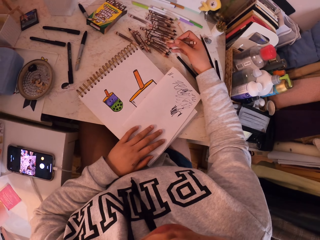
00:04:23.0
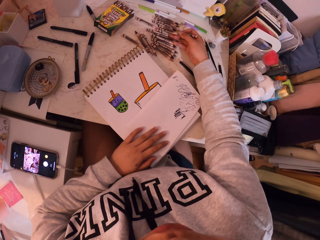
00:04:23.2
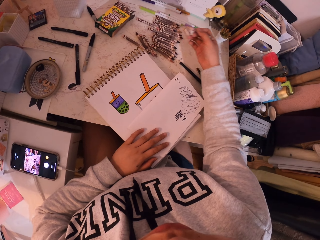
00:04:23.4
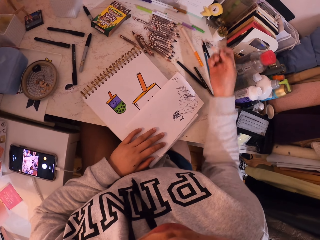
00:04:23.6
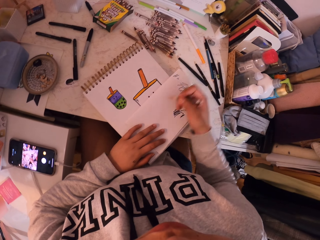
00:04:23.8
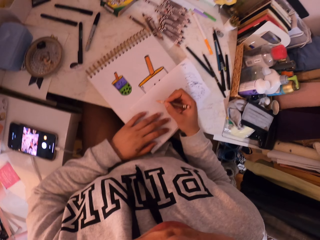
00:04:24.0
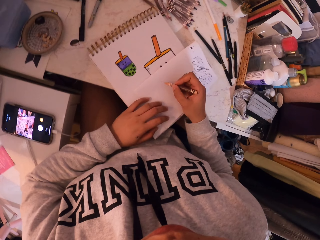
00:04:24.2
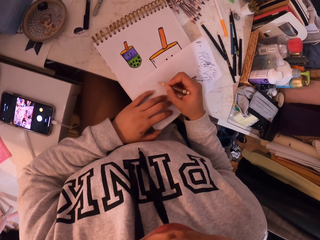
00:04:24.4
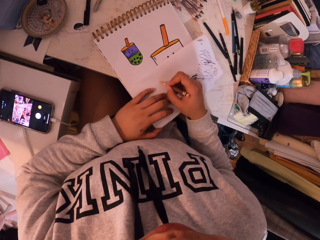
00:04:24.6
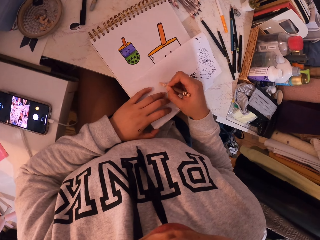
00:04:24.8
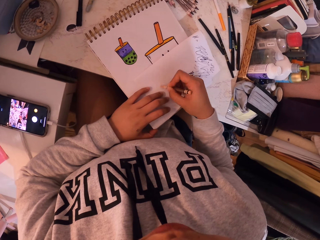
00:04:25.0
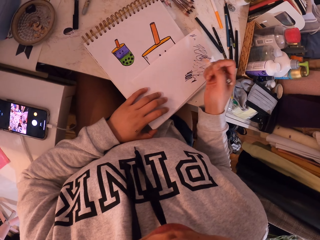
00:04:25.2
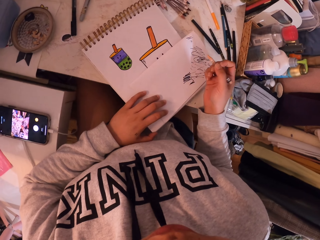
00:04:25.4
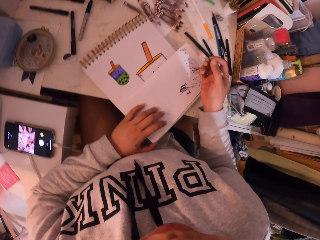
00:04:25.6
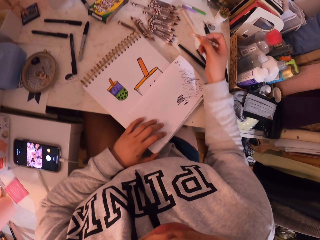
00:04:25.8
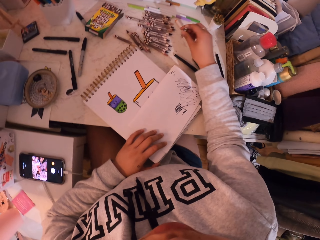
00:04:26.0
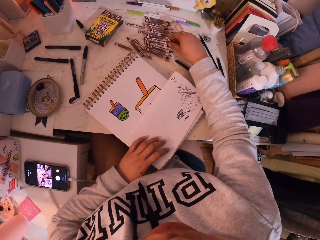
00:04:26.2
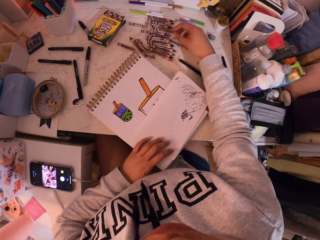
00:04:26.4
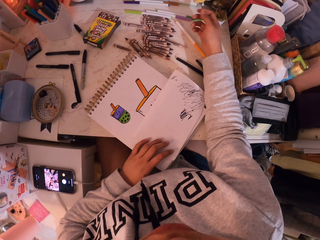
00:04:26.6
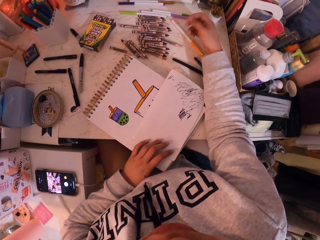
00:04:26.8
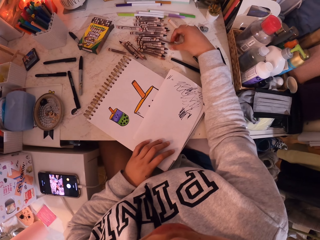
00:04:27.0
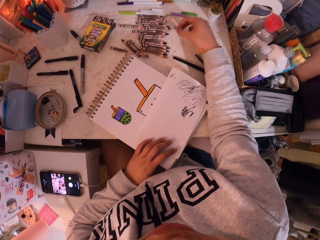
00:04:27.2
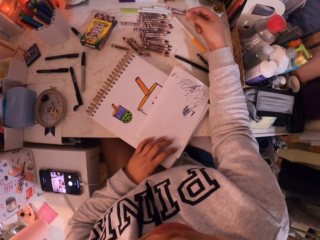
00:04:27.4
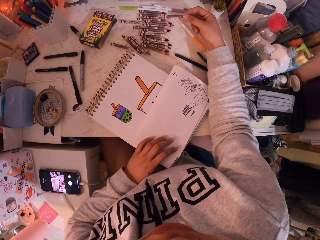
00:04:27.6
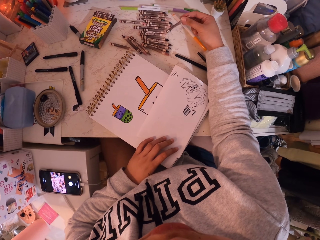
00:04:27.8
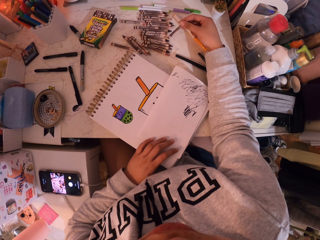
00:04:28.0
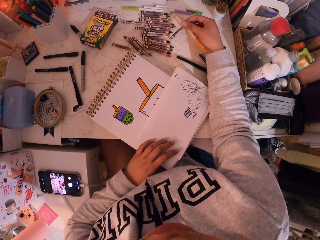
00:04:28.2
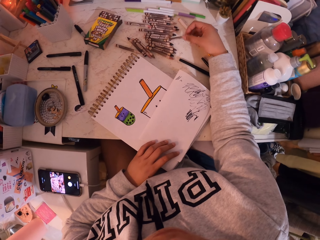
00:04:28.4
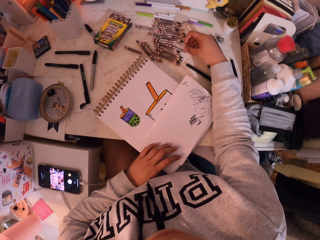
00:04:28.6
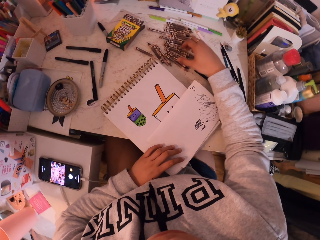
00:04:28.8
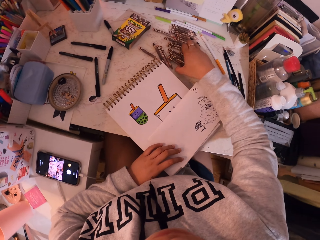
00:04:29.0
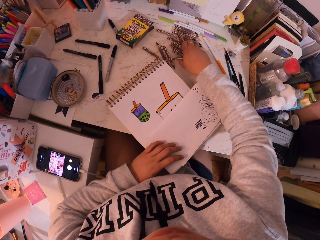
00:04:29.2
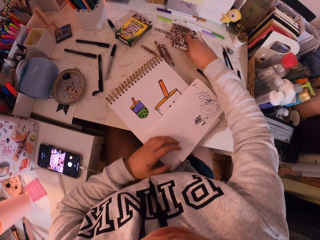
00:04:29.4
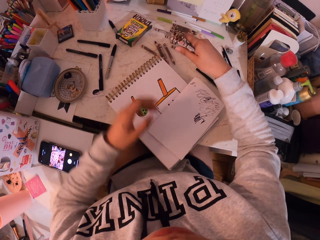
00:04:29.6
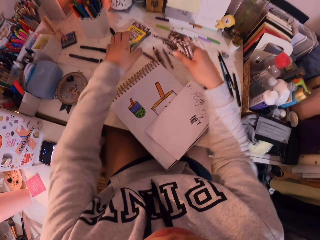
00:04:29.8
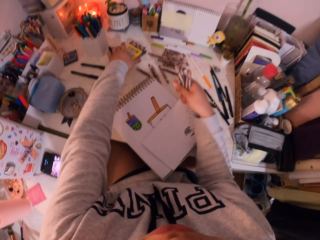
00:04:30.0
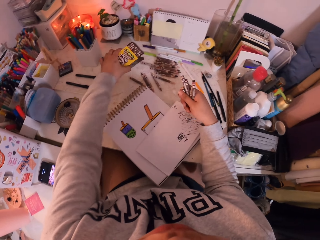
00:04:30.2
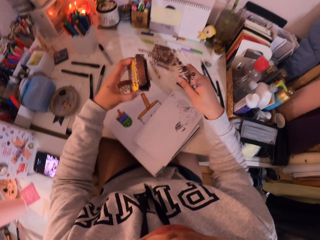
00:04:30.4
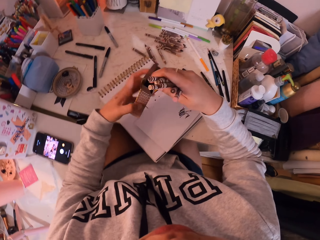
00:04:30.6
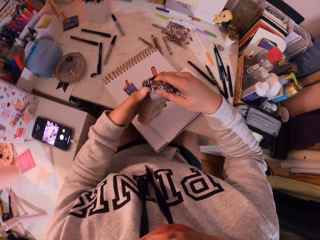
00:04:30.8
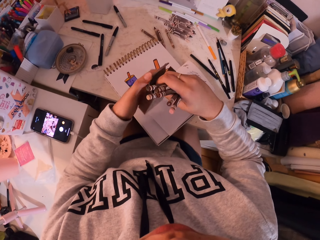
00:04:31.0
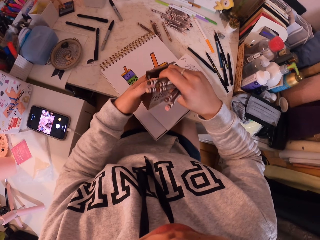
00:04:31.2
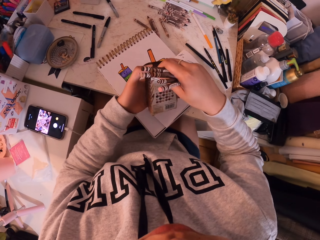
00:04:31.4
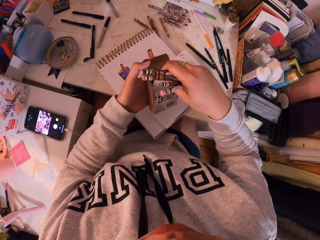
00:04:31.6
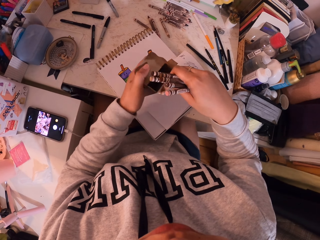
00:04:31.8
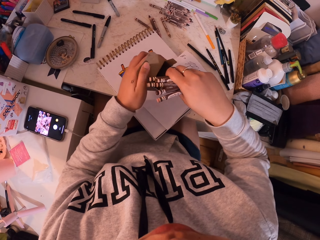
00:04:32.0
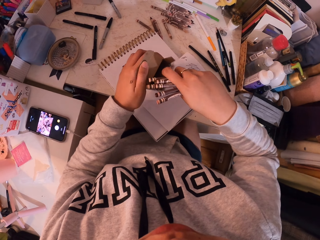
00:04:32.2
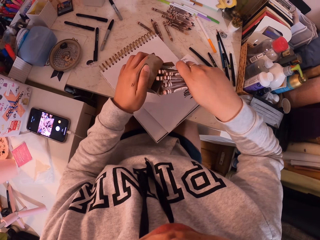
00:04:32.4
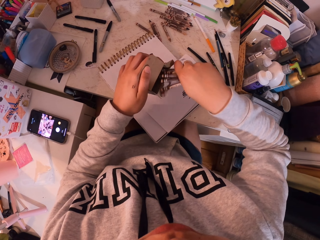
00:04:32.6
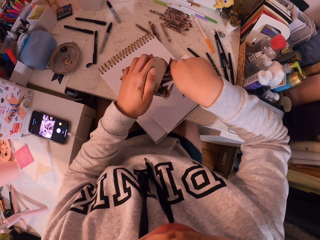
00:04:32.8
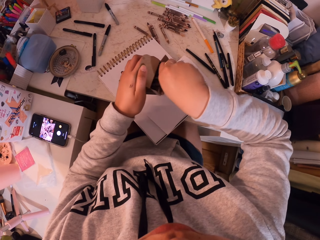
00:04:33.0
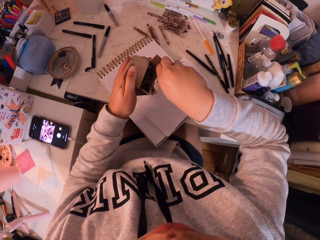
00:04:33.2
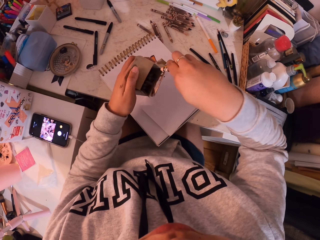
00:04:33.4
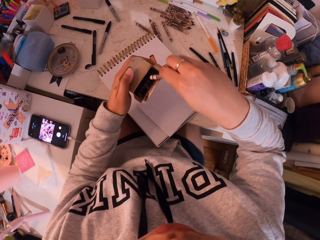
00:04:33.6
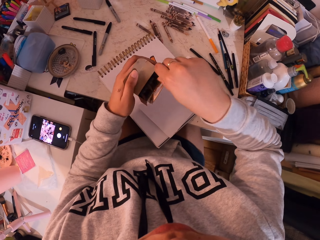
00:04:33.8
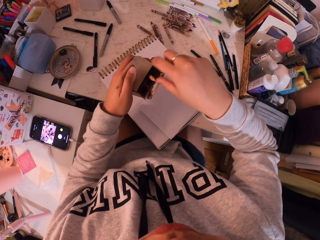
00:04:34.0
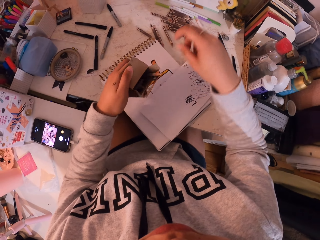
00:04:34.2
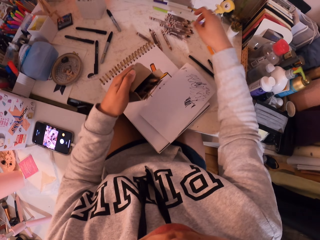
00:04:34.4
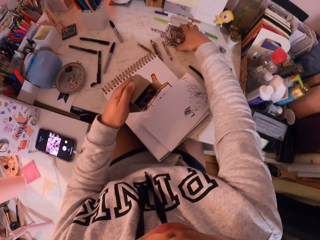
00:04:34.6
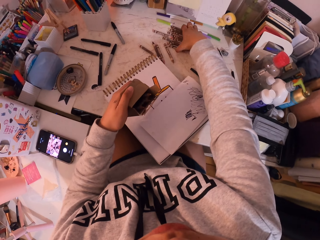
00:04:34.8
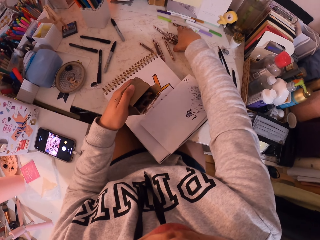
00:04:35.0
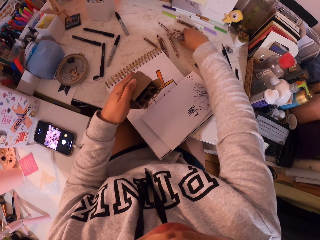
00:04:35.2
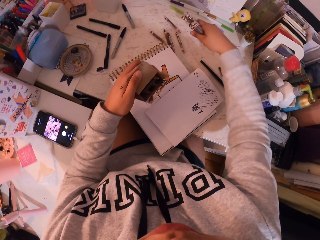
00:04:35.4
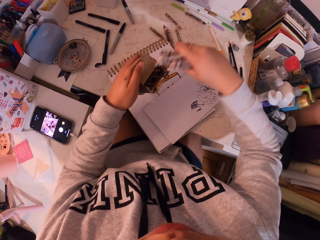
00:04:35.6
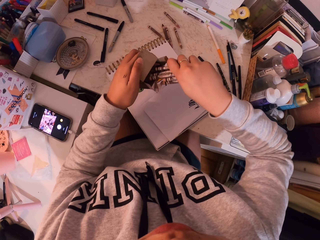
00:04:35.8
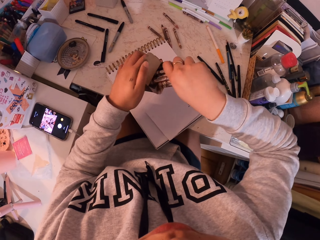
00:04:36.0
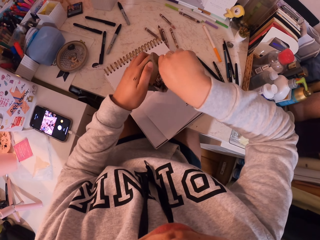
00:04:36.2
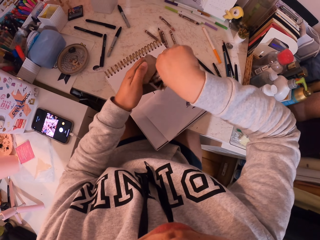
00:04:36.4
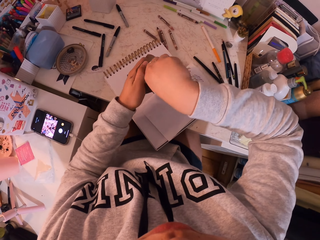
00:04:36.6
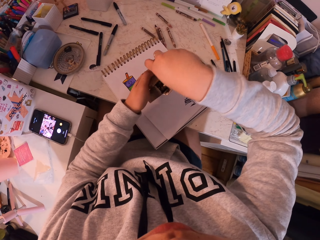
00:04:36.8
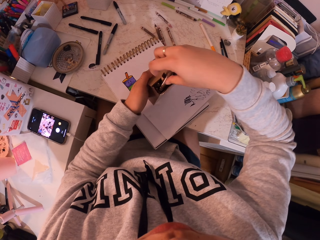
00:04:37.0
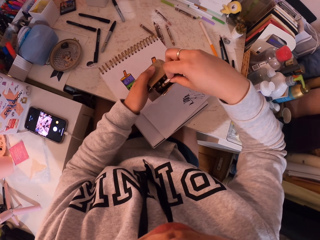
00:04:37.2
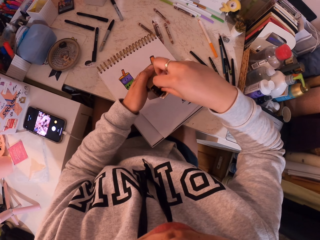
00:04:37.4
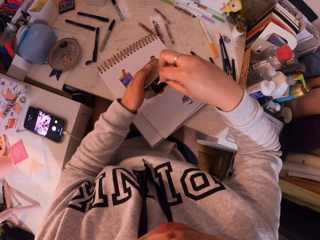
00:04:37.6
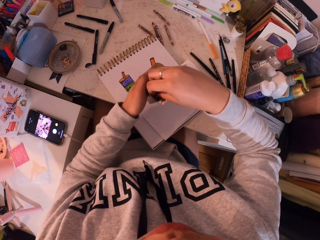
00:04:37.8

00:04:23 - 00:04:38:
The camera wearer picks the pencil color from the table. They color the book with the pencil color. They put the crayons in the box. They return the colors in the box.

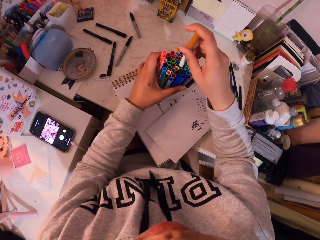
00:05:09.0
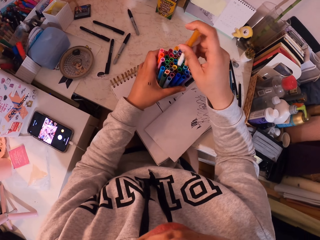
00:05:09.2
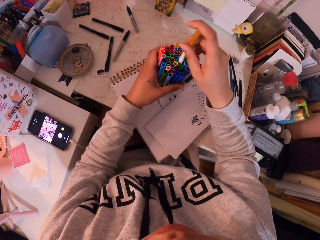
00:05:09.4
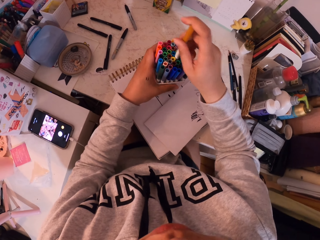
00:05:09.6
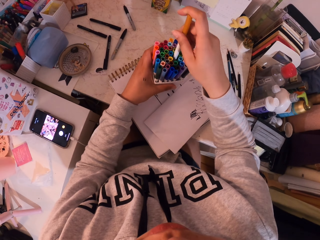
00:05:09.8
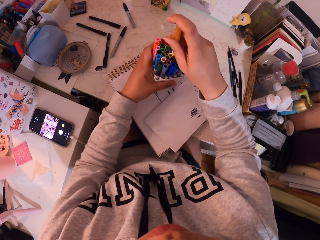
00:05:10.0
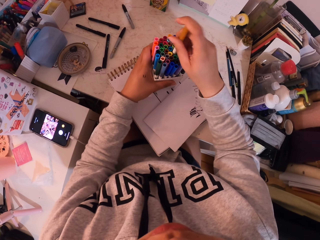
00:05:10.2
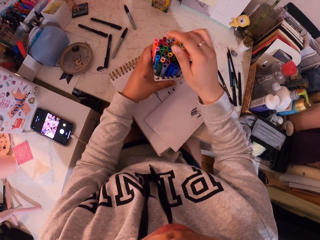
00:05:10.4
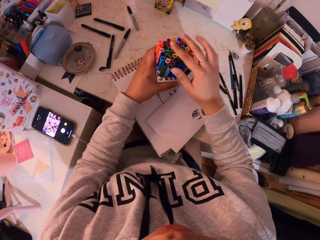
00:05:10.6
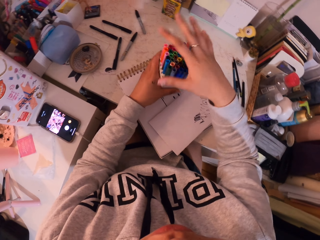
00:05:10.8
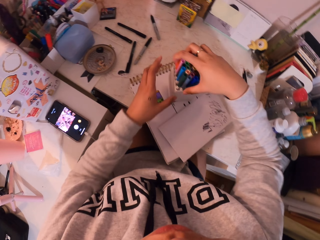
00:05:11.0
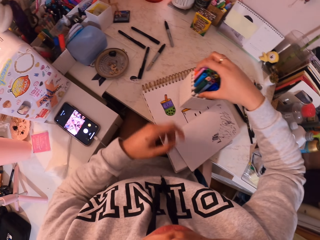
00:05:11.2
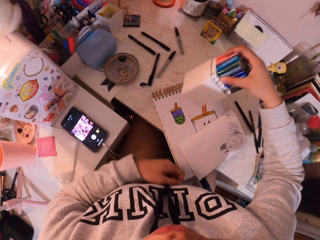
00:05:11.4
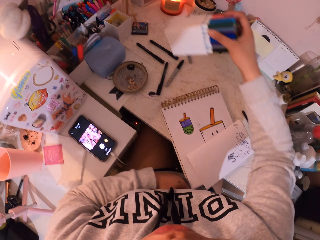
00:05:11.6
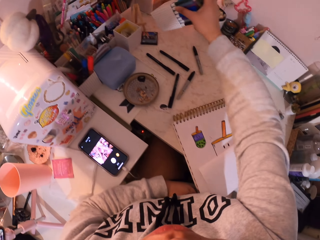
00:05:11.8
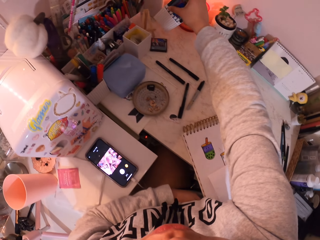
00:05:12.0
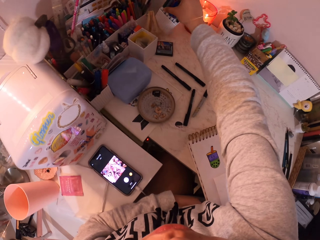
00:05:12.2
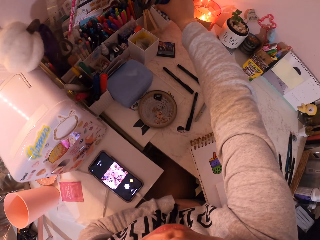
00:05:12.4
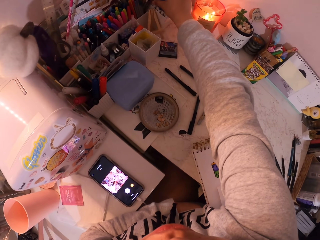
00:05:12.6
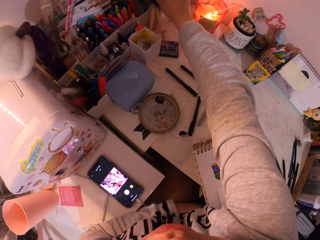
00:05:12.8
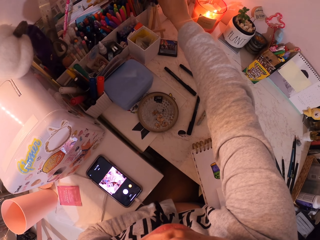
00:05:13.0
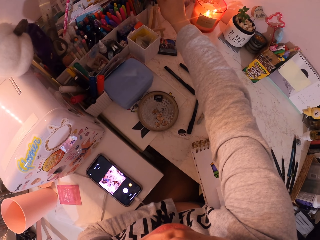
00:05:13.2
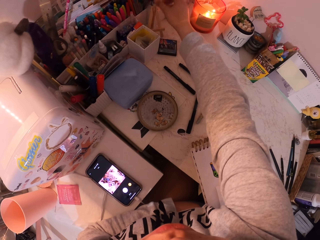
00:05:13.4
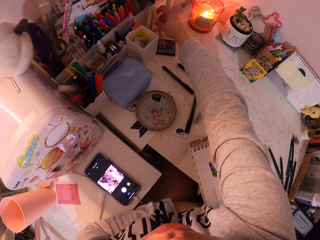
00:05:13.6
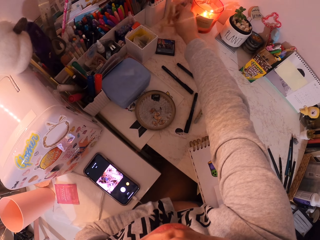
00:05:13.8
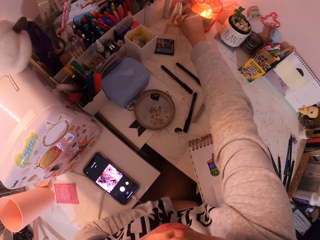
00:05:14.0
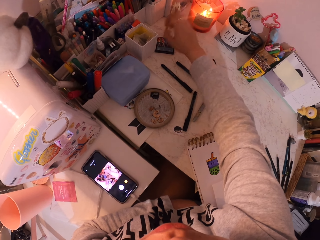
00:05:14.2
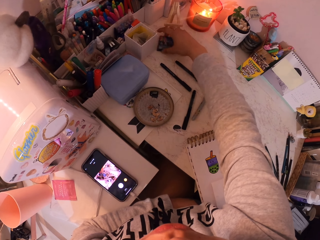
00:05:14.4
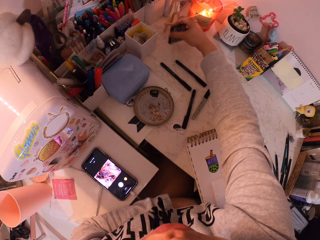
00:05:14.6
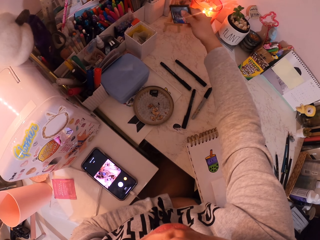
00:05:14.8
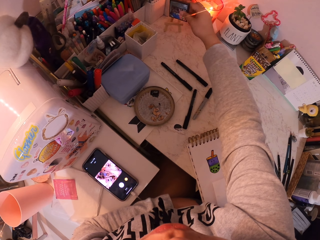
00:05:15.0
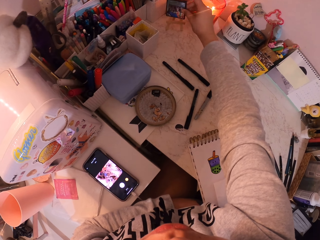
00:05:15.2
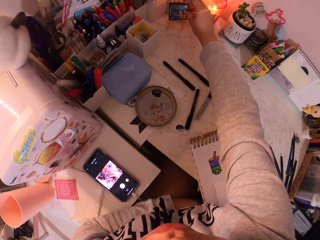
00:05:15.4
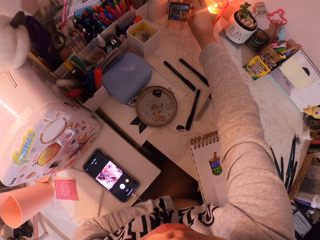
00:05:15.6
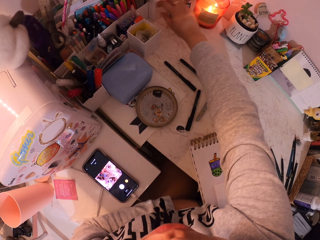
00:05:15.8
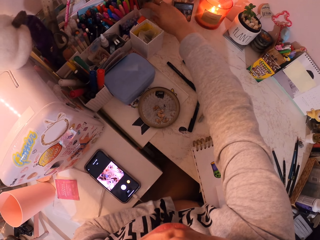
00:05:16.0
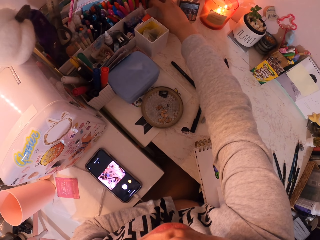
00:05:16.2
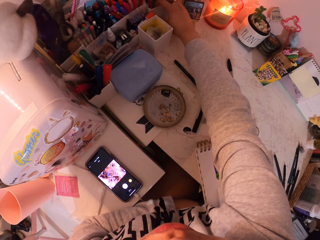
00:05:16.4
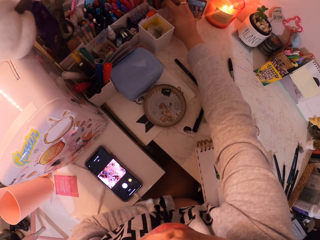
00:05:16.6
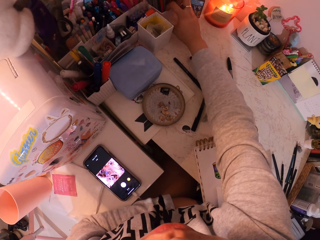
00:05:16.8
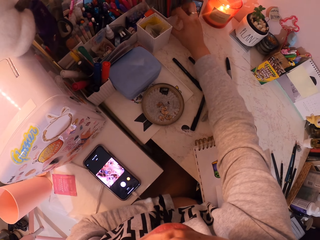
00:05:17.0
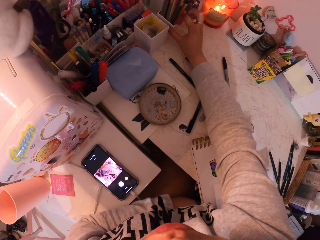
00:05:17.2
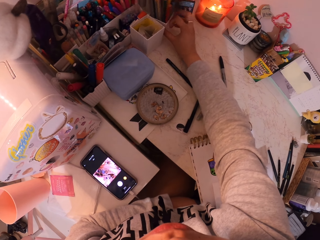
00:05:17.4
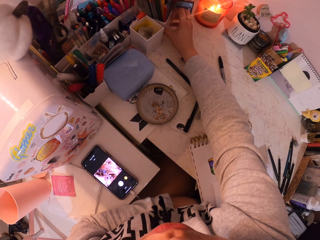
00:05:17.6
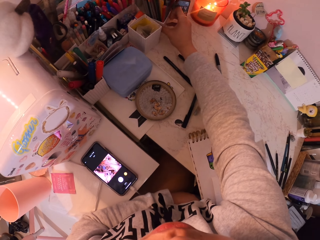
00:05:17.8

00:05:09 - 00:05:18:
The camera wearer folds one hand. They move the color tin. They put the box at the side of the table. They move something on the table. They pick the box. They place the box on something. They pull another color tin. They move the box with pens.
